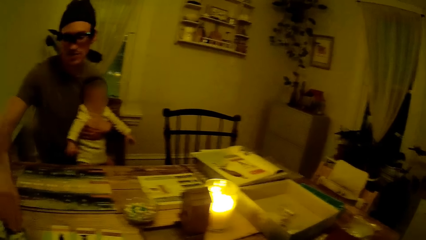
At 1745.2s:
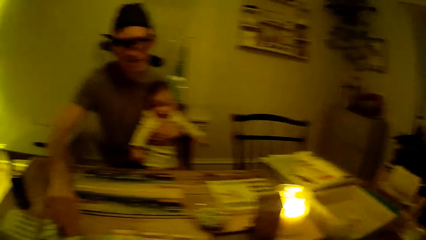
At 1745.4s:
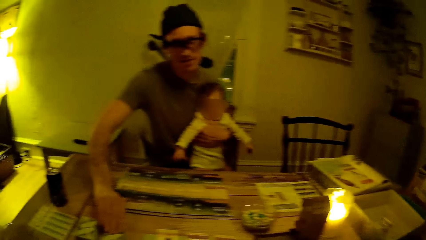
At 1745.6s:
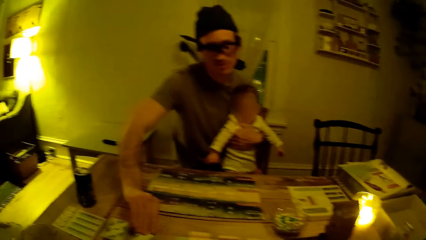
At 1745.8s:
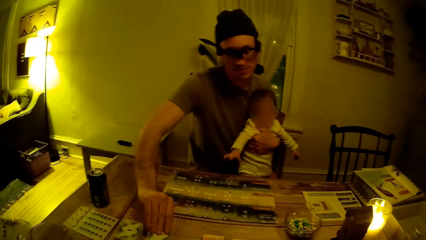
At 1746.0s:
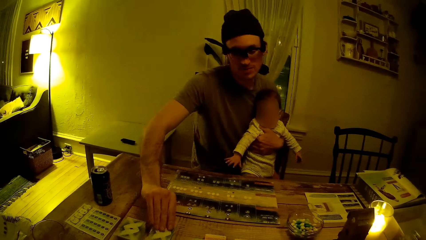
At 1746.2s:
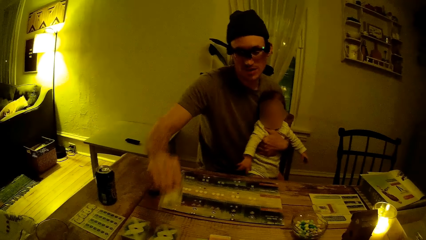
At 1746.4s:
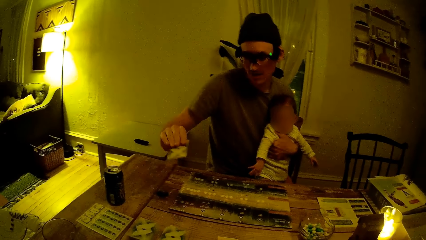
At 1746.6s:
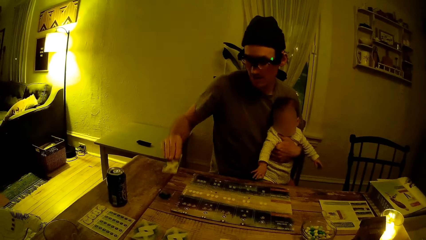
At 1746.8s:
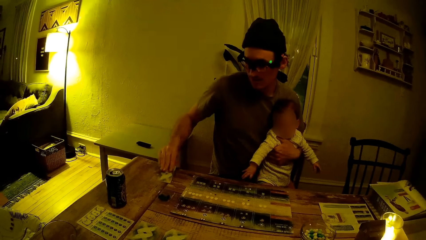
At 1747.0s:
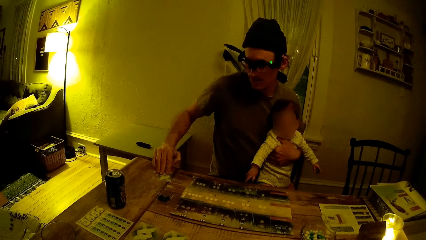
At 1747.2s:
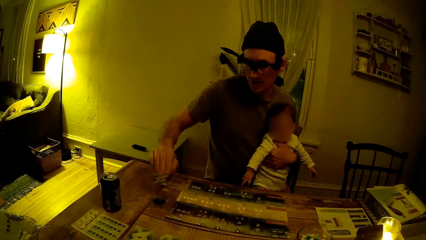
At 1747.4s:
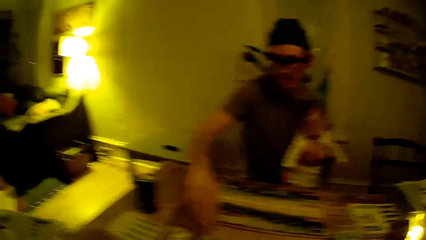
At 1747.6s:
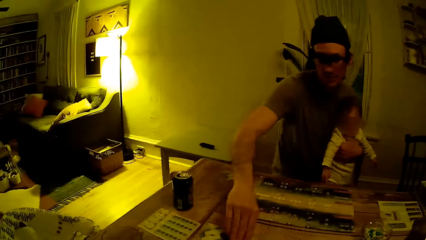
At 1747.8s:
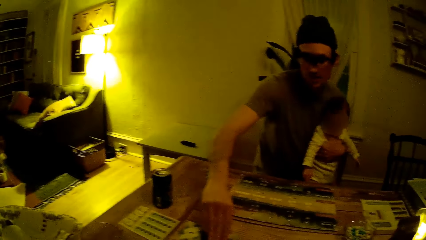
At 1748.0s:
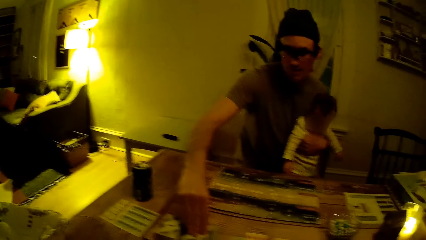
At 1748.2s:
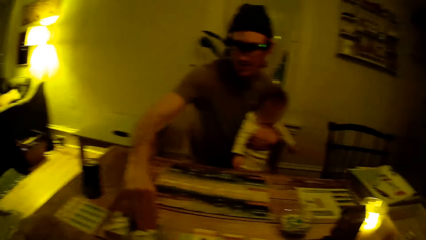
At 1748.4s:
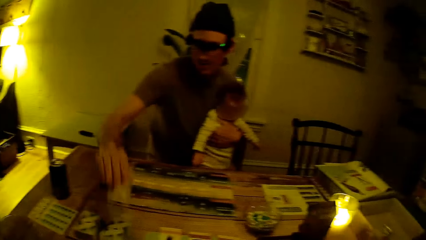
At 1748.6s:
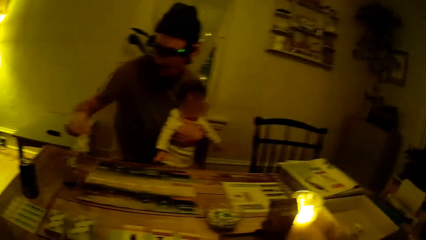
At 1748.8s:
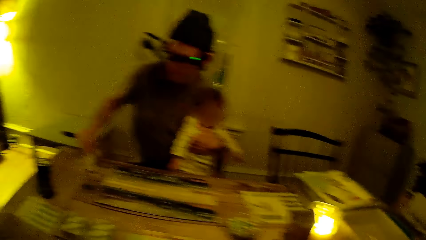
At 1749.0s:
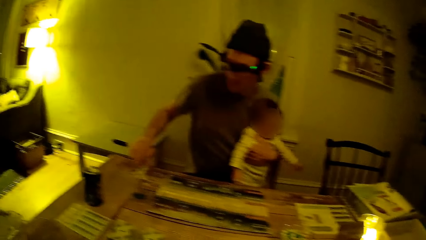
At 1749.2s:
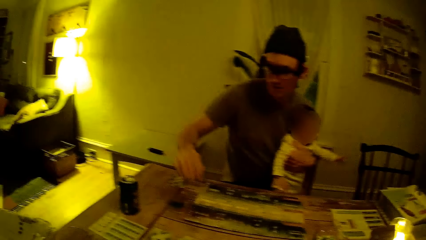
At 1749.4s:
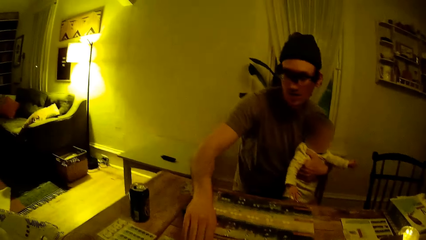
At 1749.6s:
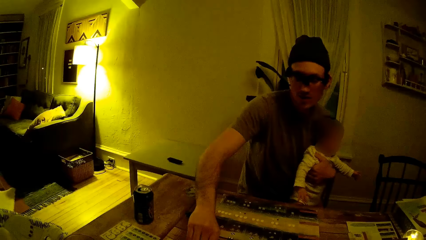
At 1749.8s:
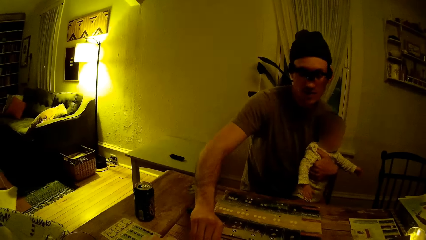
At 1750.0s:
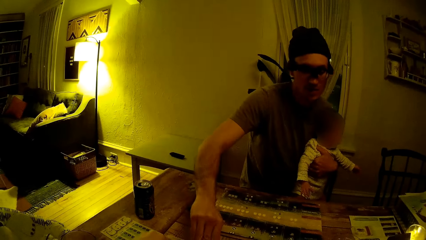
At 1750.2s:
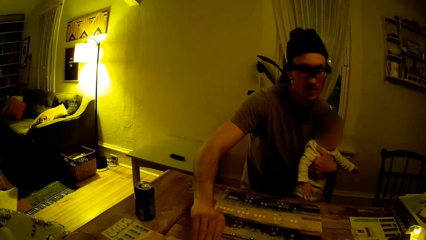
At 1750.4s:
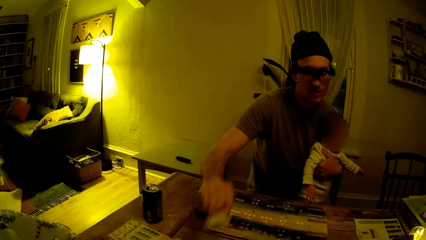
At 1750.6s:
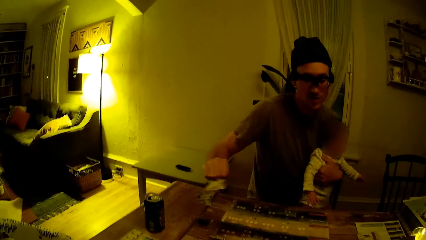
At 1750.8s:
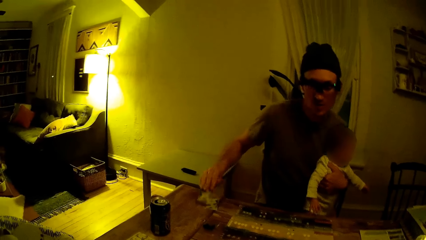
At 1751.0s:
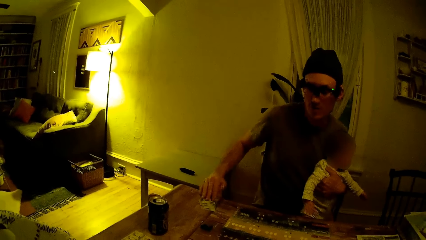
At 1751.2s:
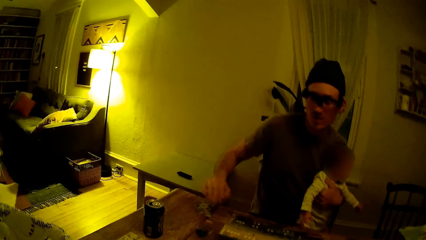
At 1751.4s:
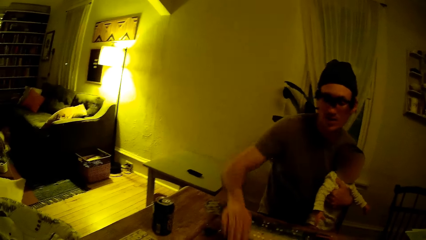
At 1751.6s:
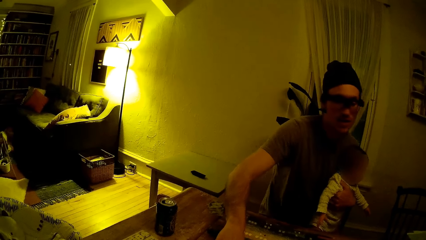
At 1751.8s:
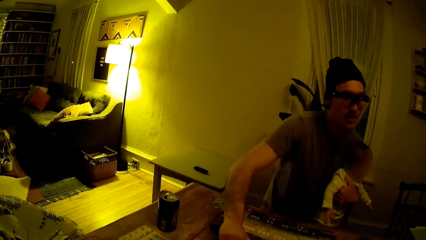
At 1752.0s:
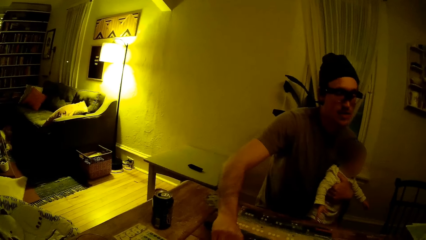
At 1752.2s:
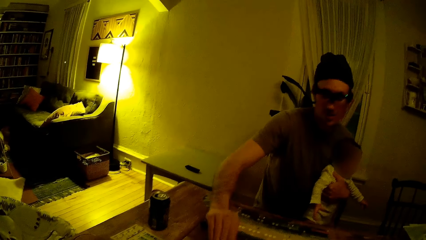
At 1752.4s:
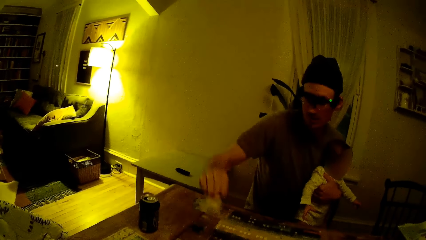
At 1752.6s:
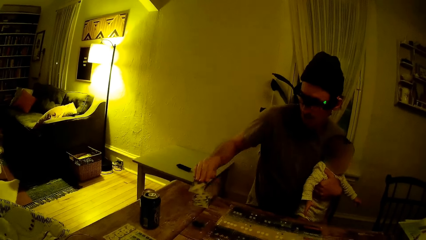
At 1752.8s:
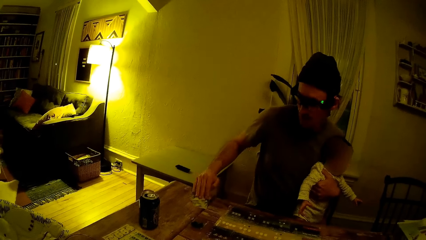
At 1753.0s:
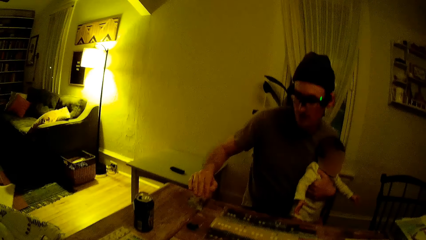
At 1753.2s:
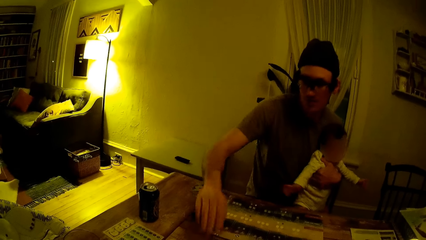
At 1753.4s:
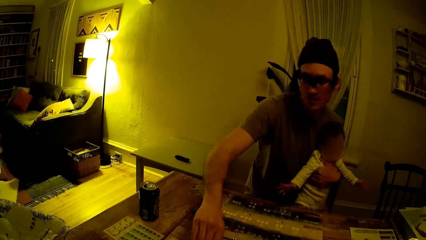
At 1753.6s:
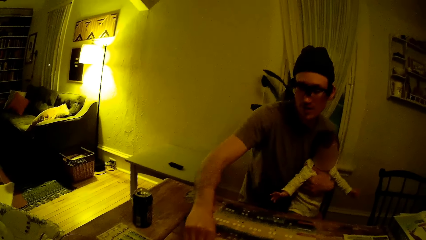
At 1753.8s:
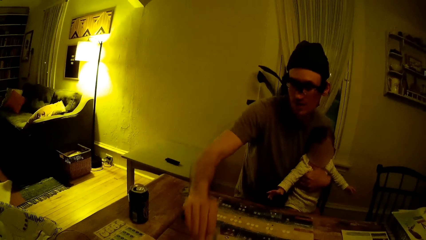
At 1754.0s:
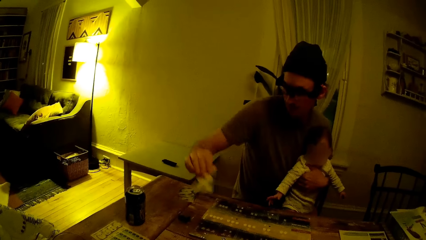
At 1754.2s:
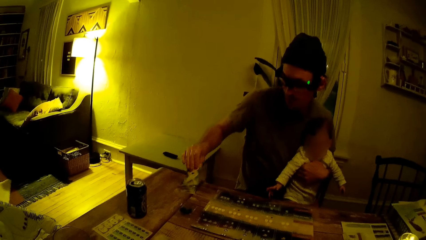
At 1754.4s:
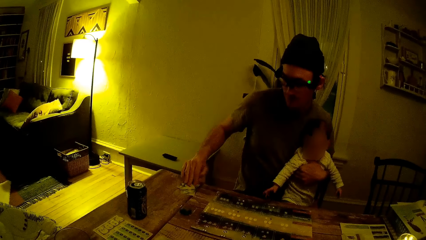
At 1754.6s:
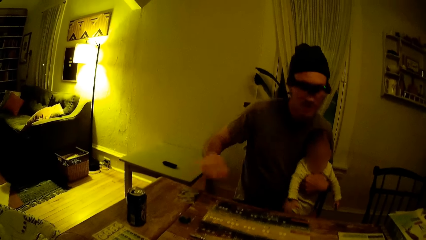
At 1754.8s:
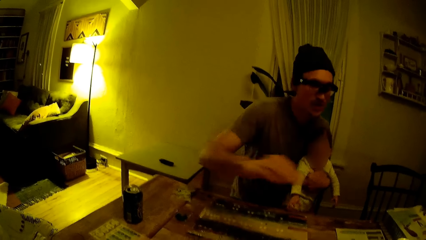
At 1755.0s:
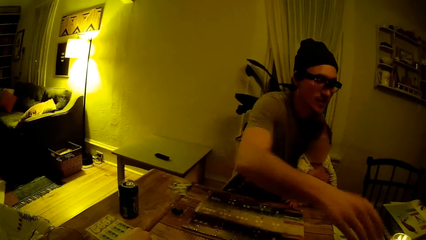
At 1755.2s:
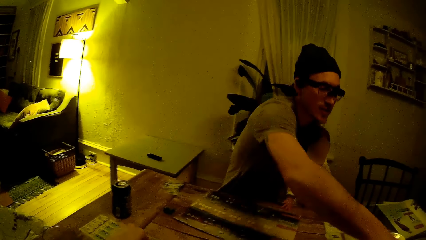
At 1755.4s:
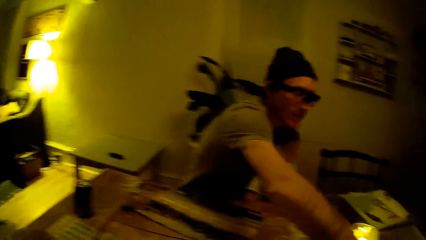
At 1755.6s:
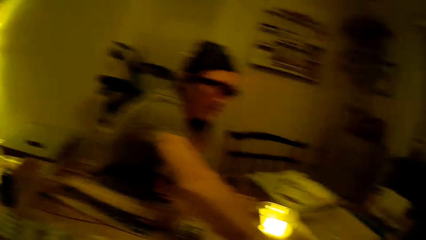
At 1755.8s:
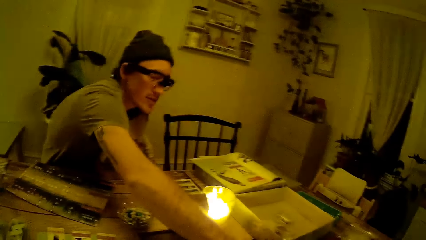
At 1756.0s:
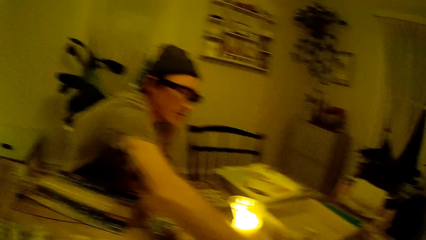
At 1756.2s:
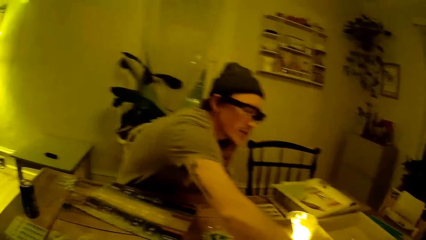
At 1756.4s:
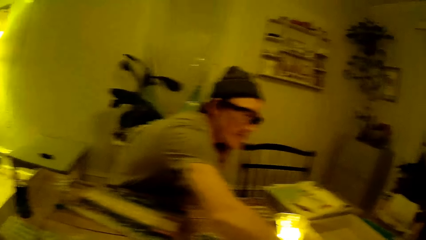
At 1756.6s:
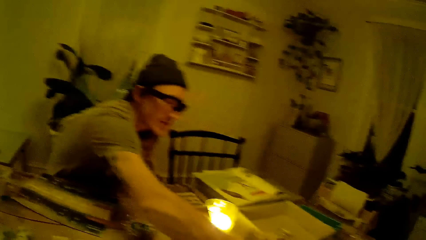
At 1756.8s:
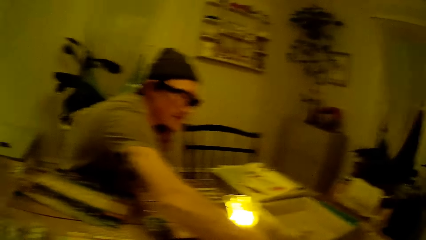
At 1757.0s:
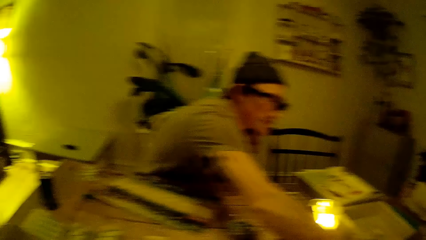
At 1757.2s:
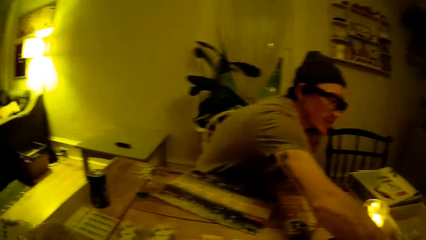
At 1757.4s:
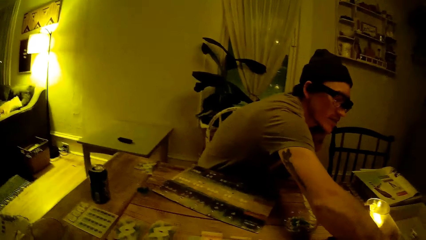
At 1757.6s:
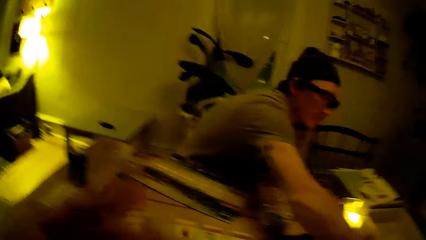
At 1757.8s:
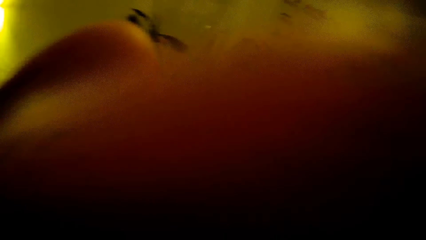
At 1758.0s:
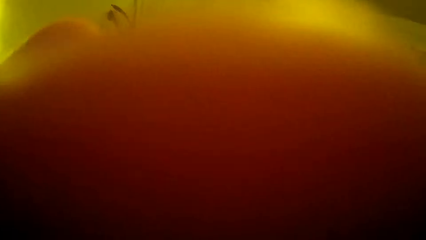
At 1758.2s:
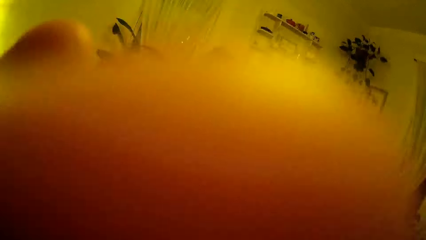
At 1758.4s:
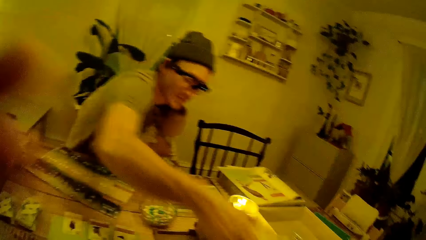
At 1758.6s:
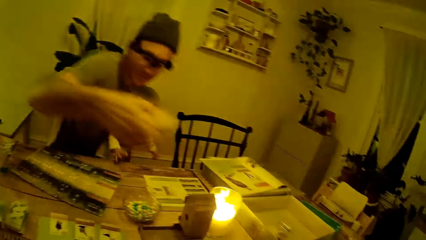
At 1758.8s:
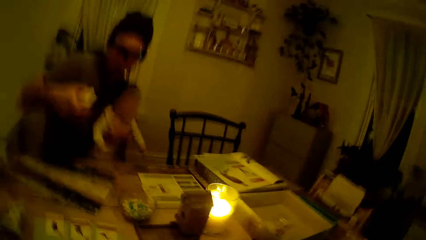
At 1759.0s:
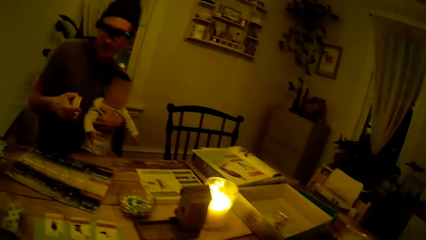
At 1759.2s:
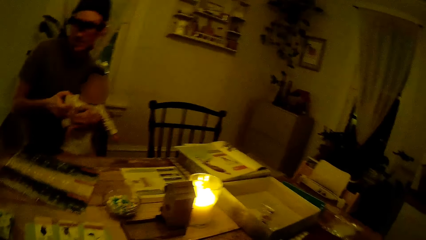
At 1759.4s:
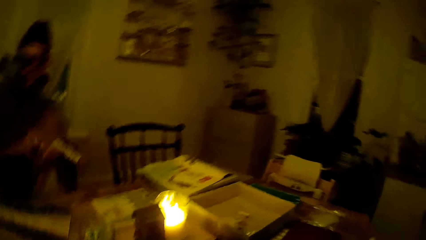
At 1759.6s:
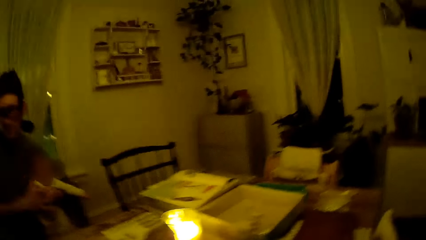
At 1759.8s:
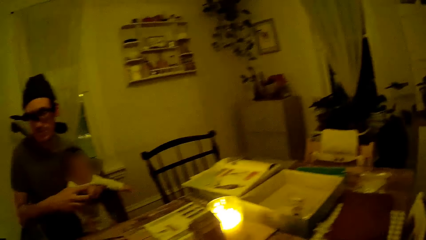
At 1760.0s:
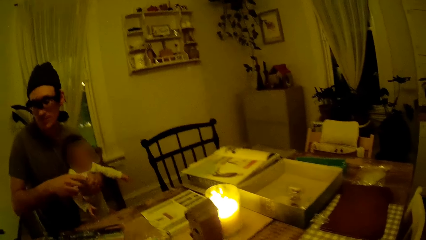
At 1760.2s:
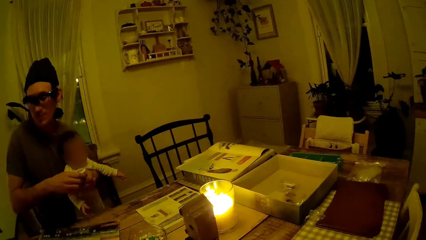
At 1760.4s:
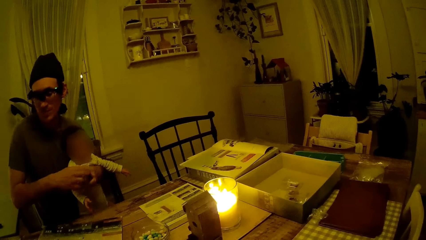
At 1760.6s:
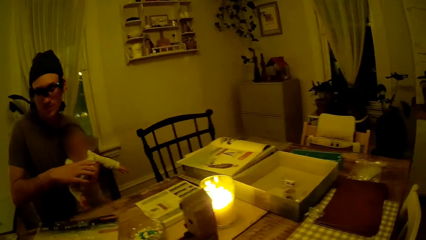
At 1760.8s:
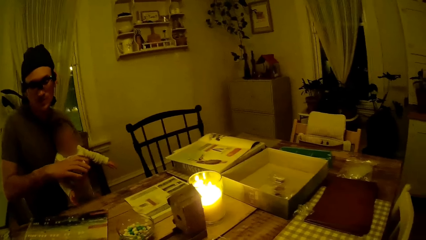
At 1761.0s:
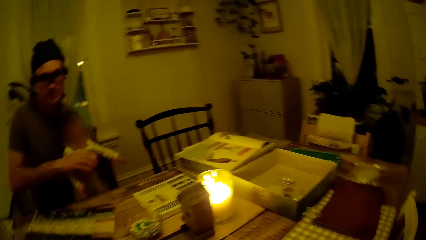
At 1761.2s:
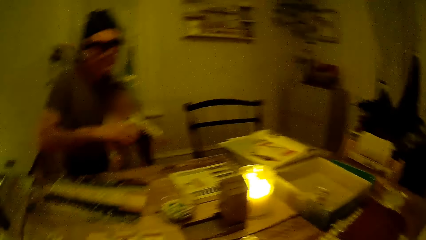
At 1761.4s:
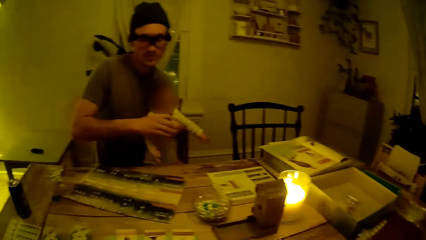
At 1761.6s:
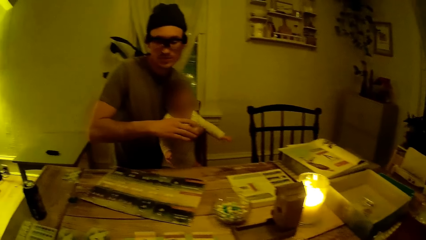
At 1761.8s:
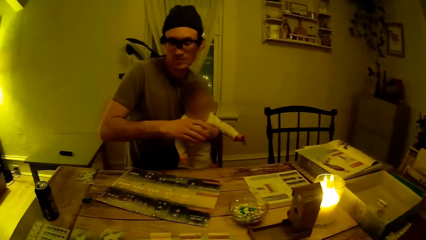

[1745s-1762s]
The man picks a card from the table with his right hand. The man places the card in his right hand on the table. The camera wearer touches a camera with her left hand. The man picks a deck of cards with his right hand. The man holds the deck of cards with both hands.
